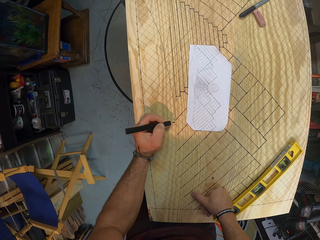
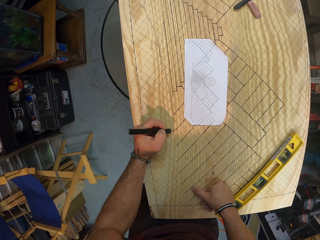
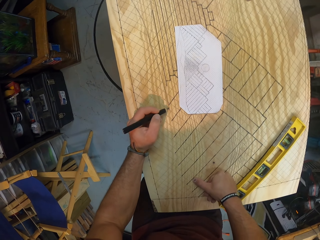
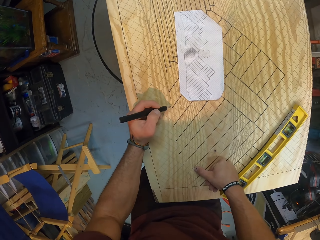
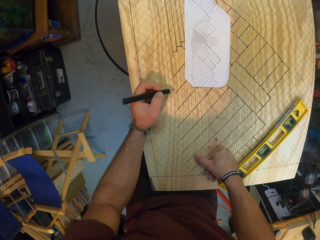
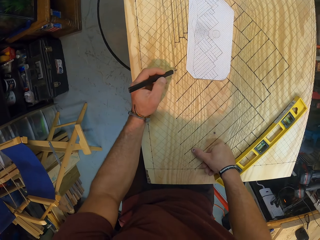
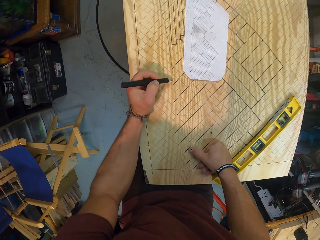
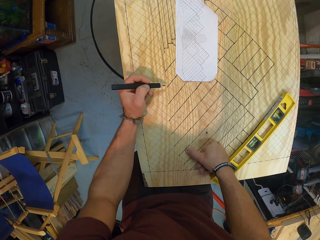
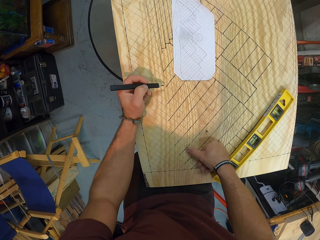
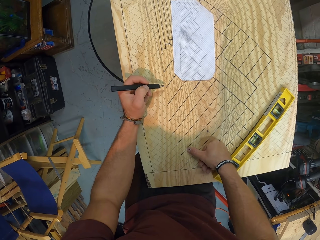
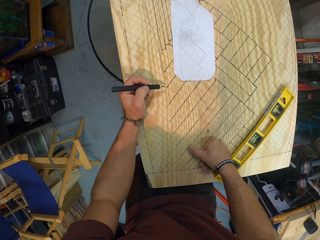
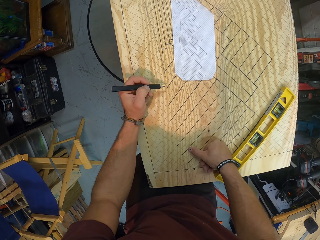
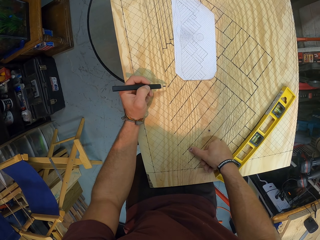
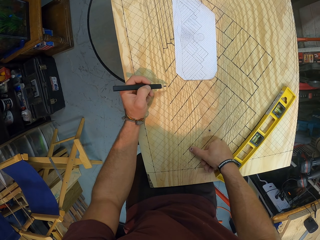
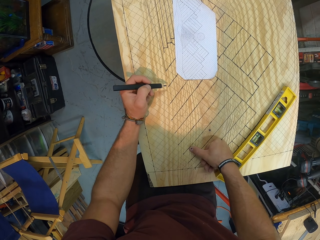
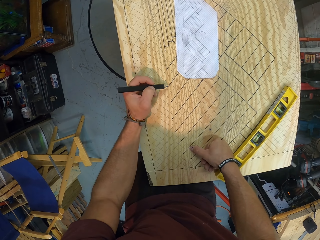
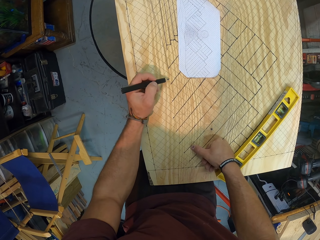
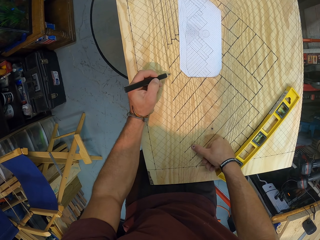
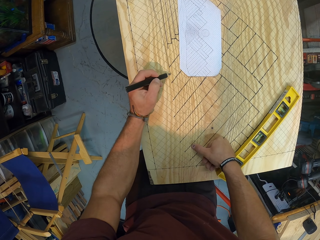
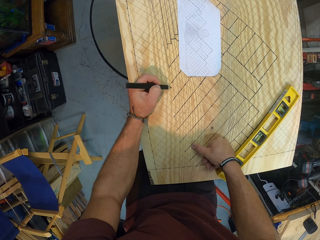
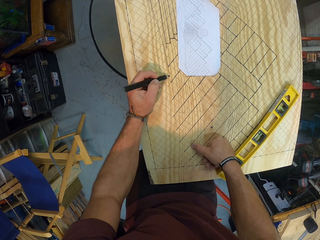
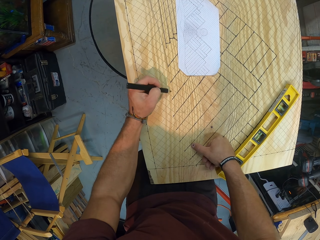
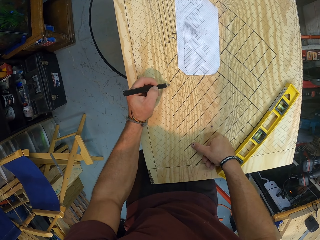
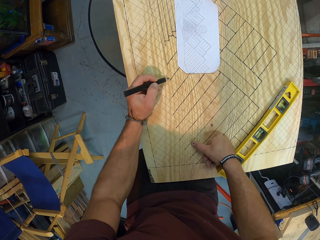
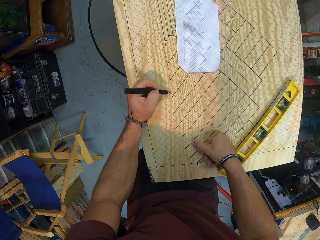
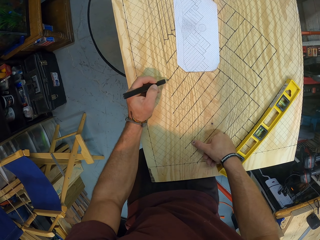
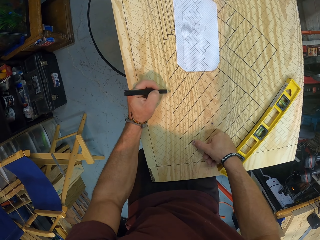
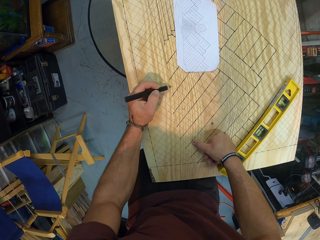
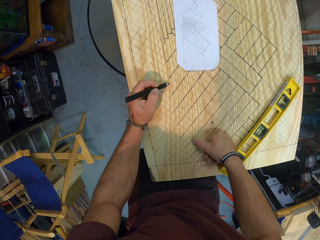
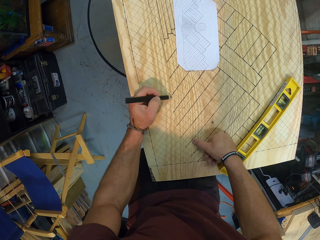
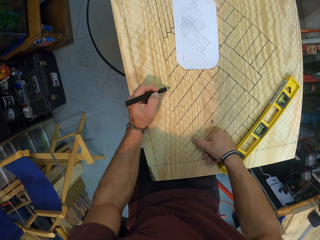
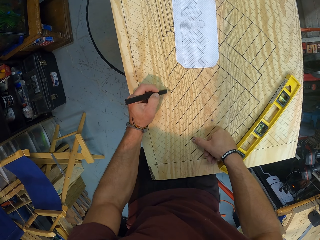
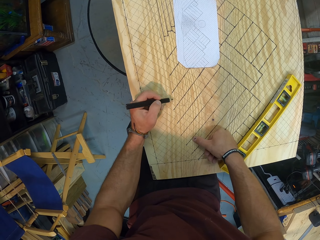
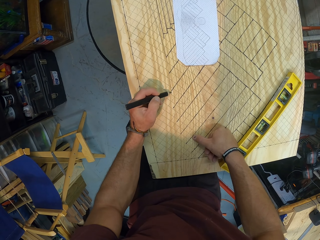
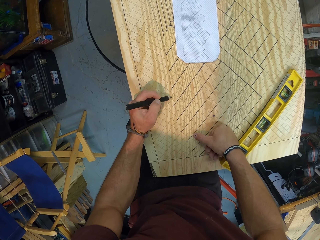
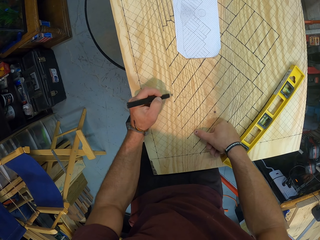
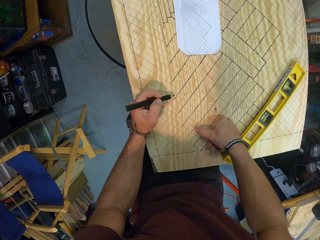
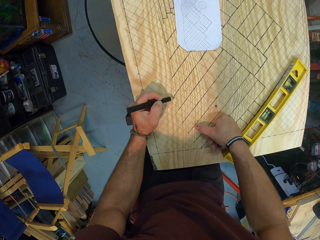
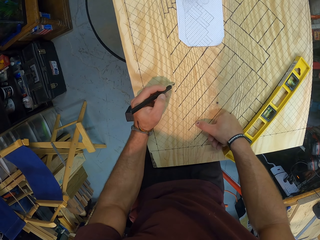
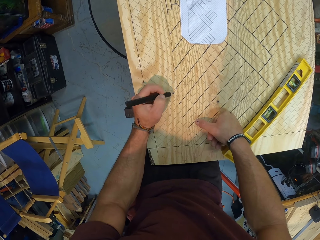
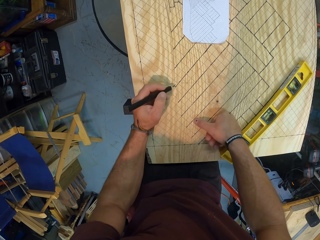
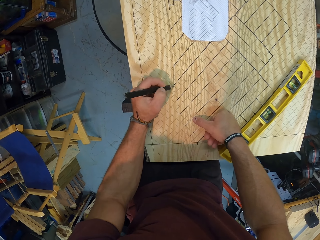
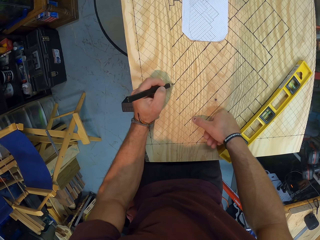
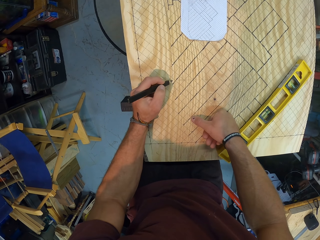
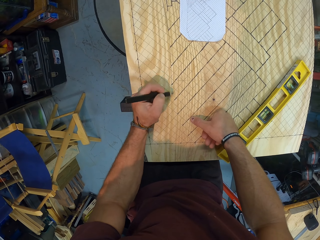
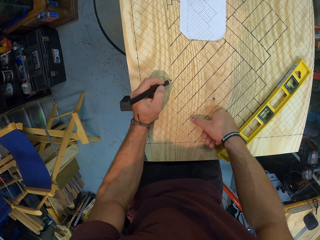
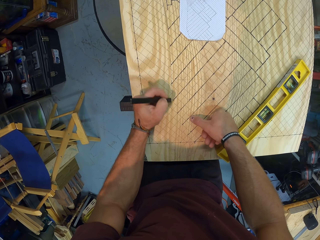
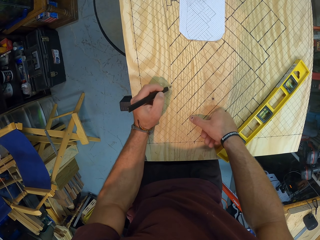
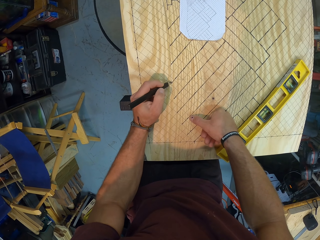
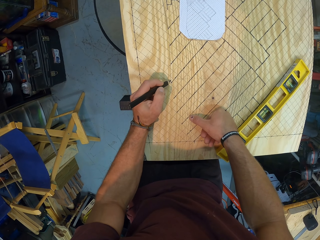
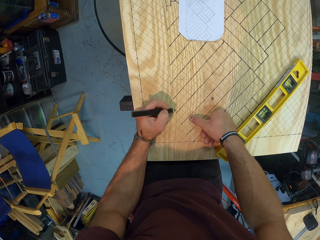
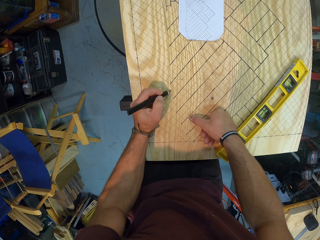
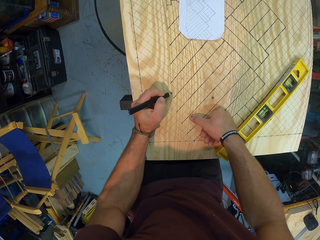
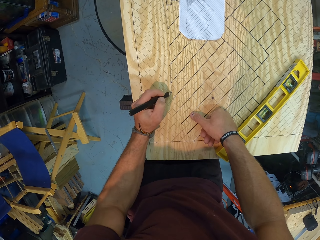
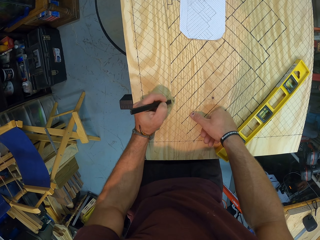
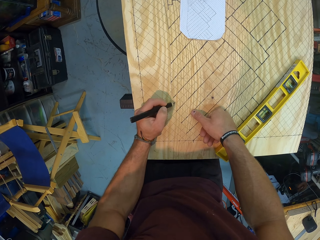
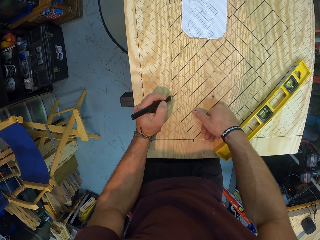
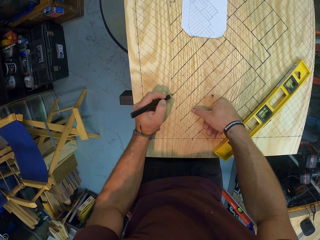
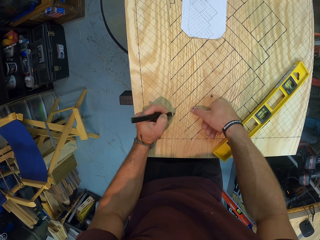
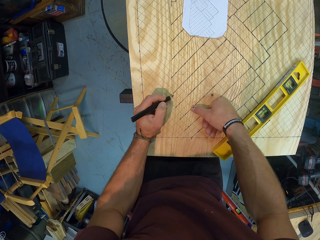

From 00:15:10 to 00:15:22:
The camera wearer draws on the board. They pause to draw.

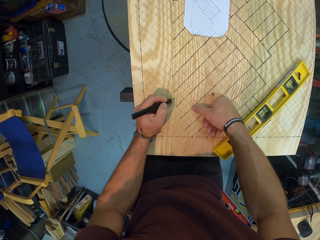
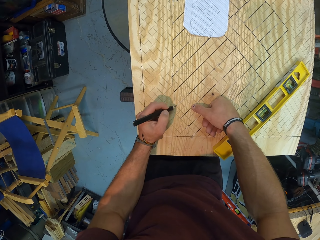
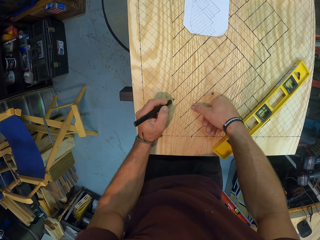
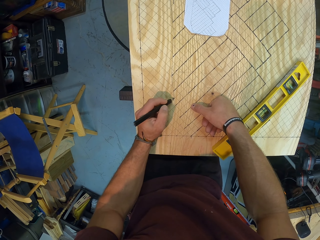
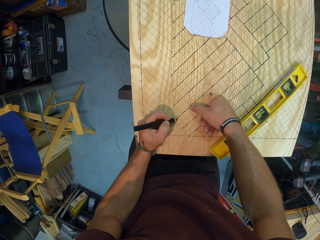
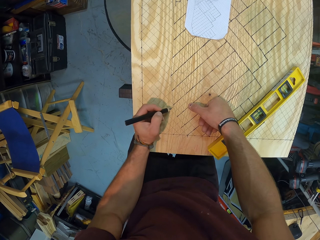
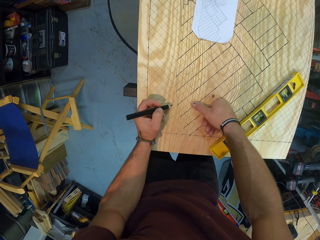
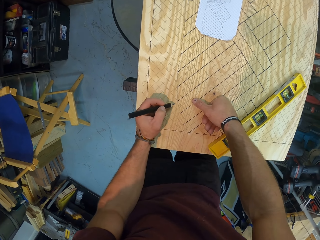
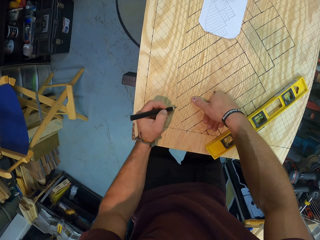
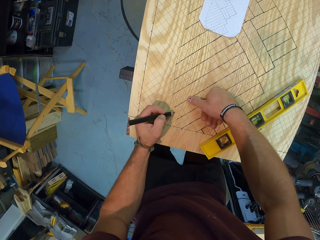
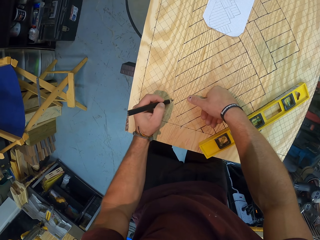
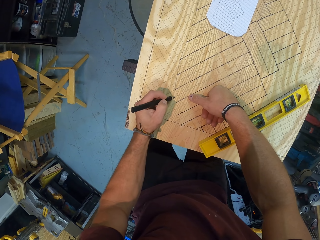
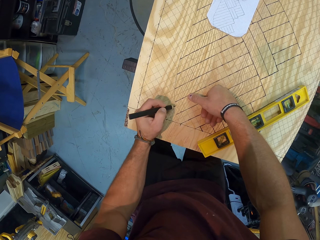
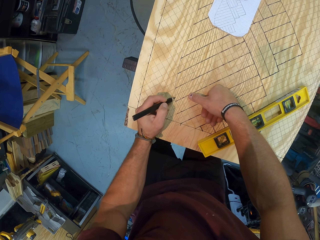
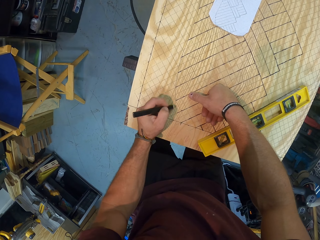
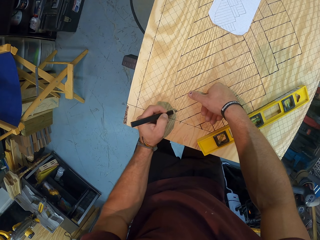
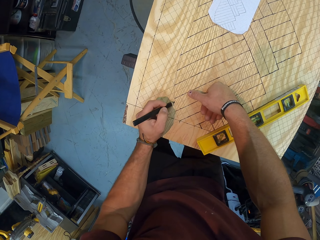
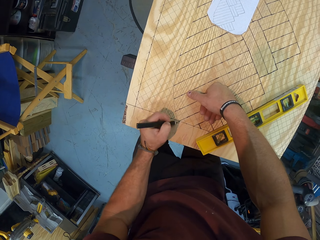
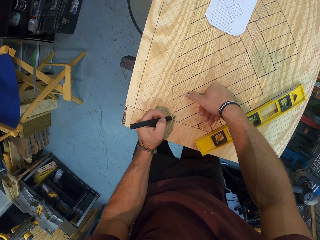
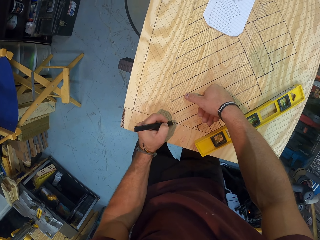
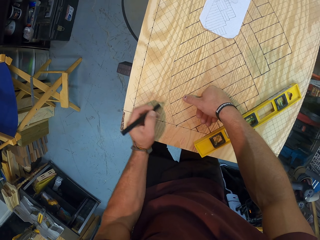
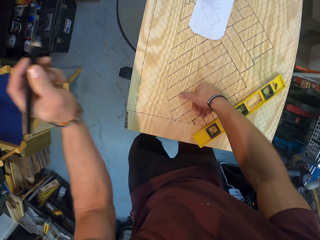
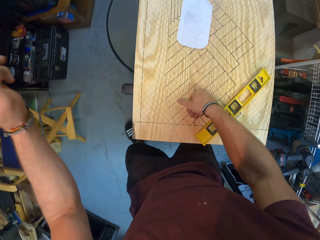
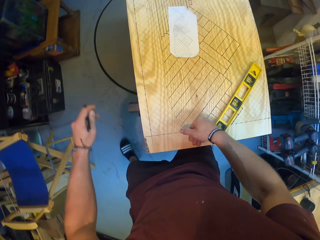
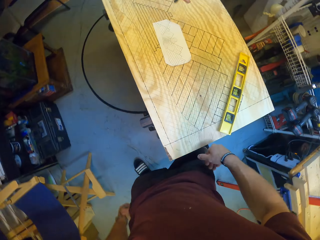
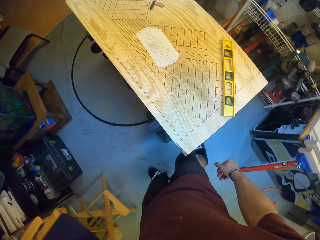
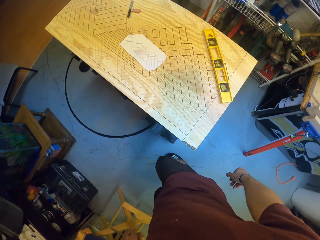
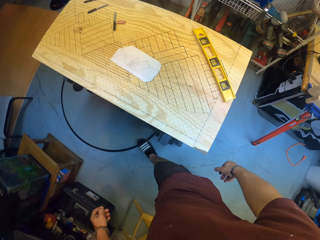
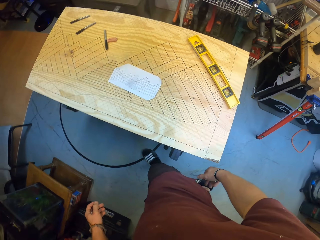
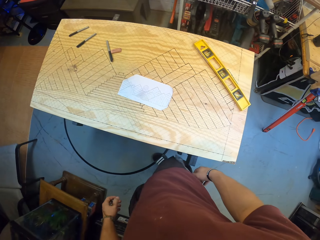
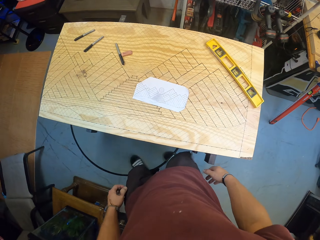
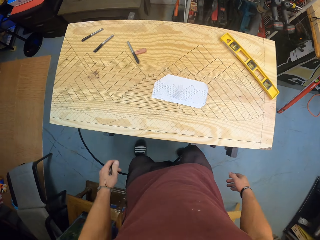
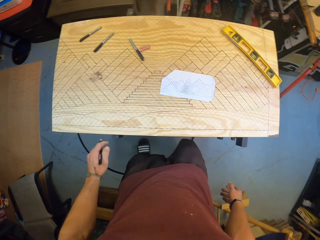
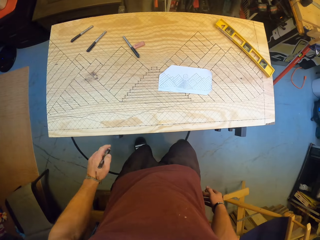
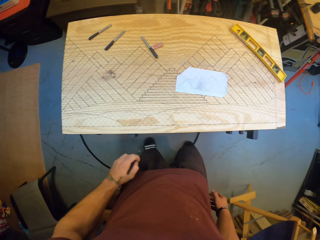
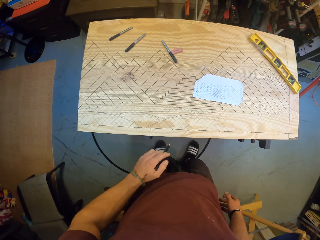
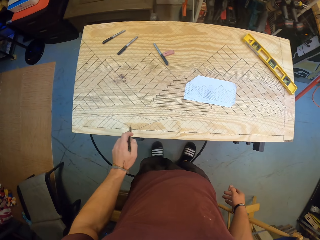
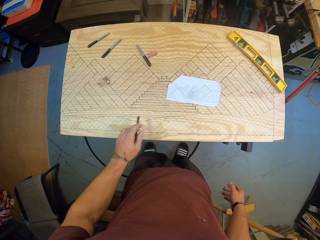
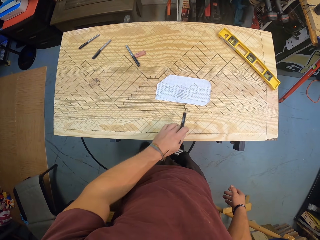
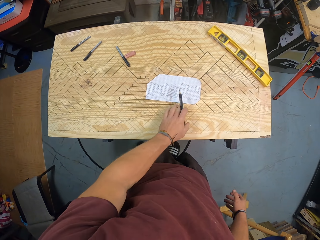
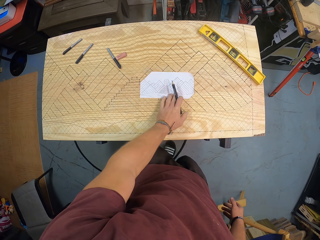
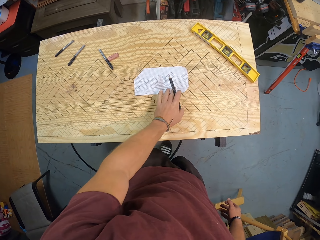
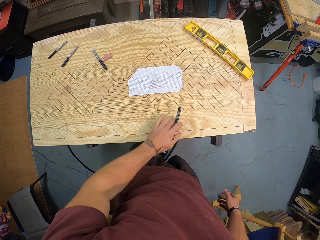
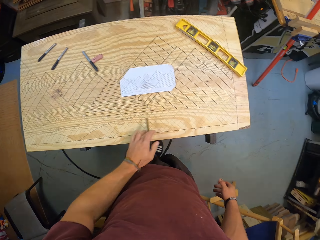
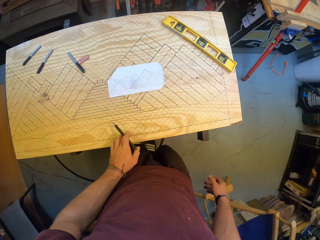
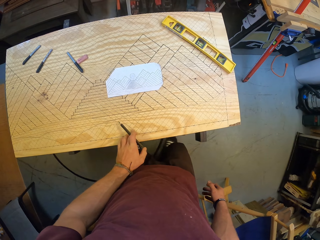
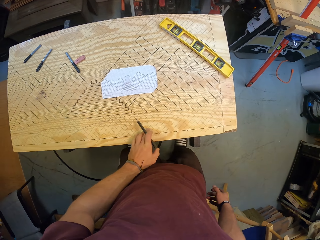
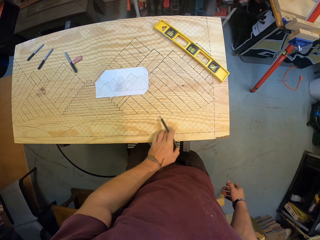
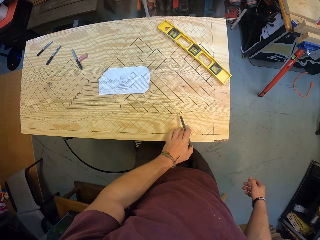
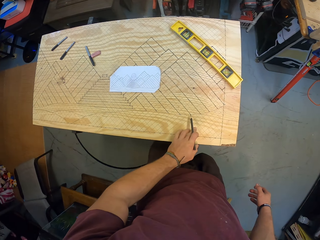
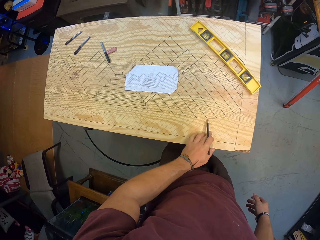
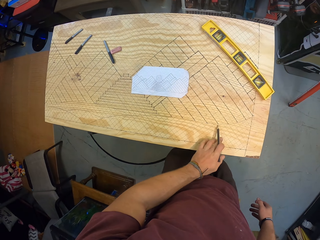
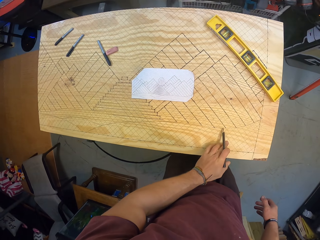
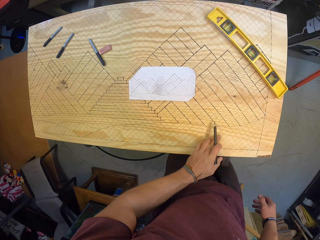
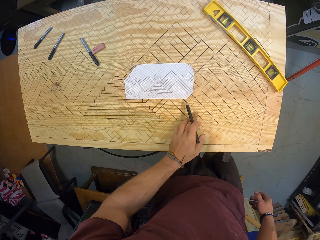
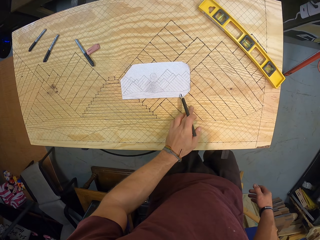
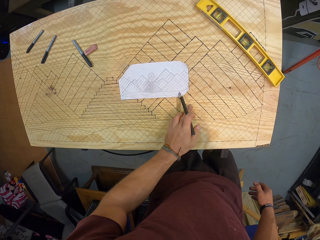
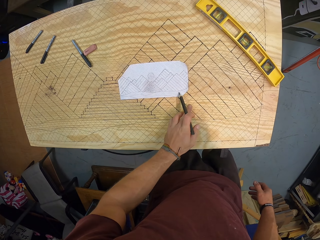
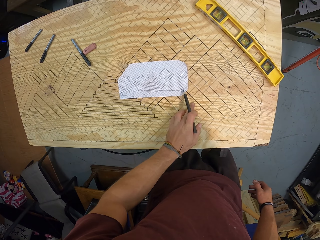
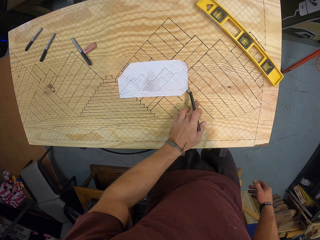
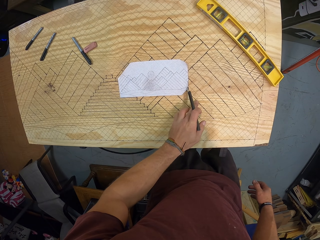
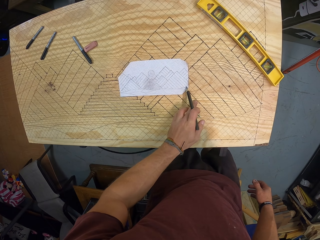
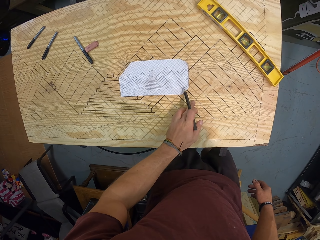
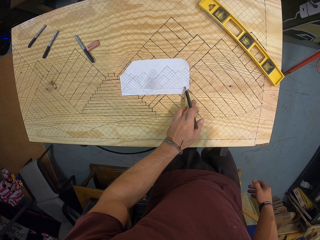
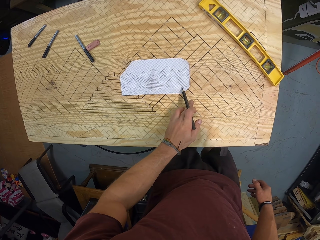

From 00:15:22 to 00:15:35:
The camera wearer draws on the board. He walks to the side of the board. He adjusts the paper on the wood with his left hand. He moves his left hand along the wood. He moves to the side of the board.
